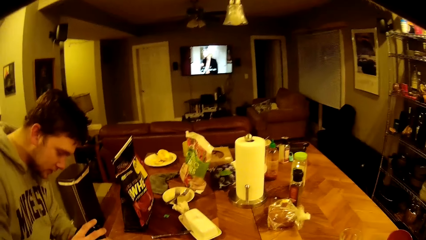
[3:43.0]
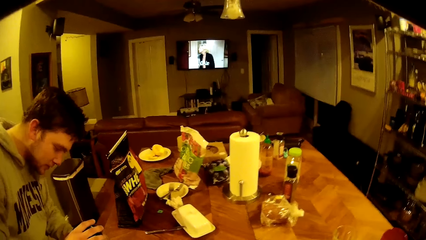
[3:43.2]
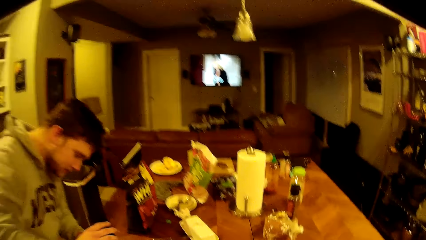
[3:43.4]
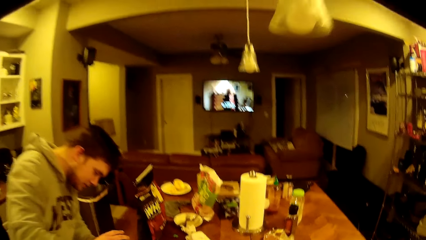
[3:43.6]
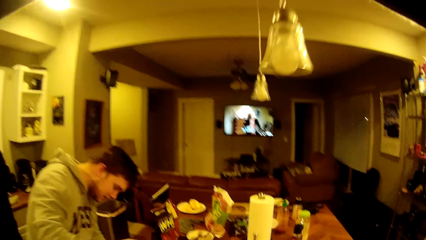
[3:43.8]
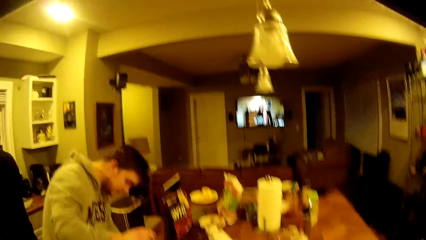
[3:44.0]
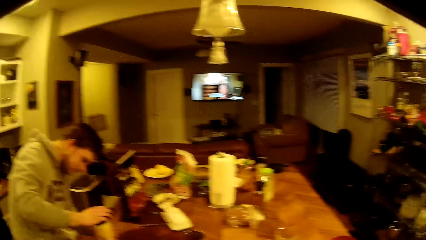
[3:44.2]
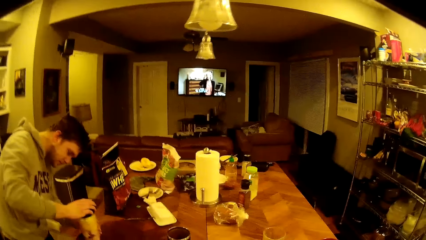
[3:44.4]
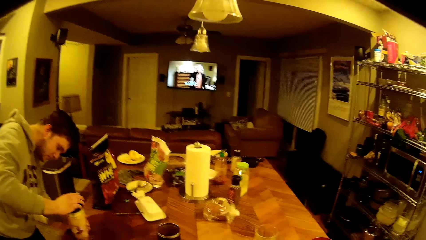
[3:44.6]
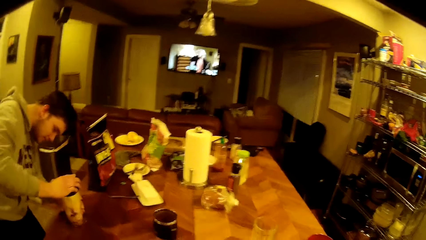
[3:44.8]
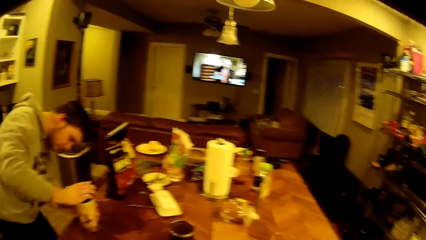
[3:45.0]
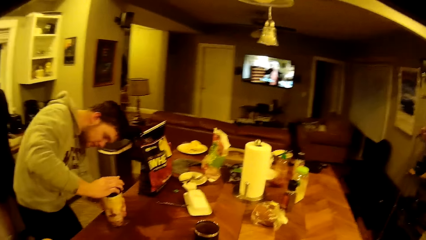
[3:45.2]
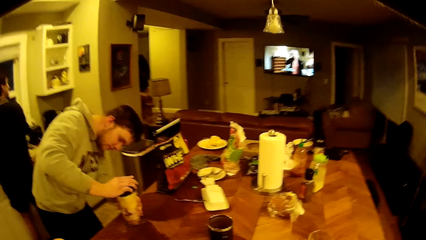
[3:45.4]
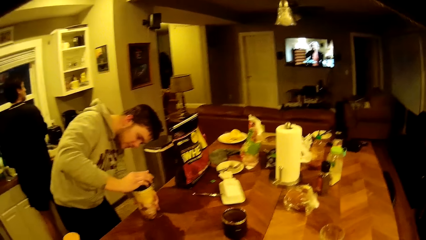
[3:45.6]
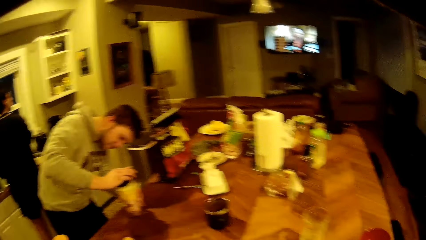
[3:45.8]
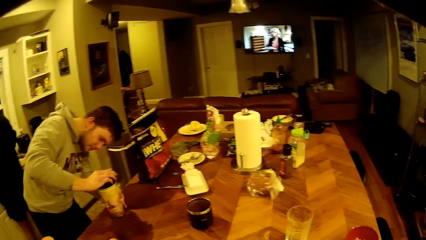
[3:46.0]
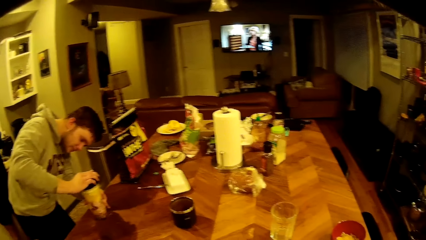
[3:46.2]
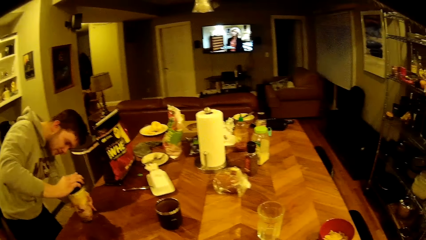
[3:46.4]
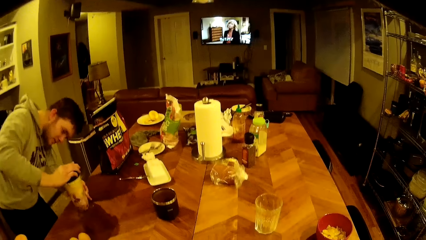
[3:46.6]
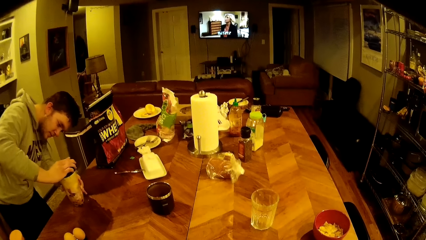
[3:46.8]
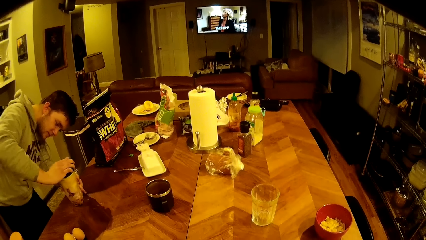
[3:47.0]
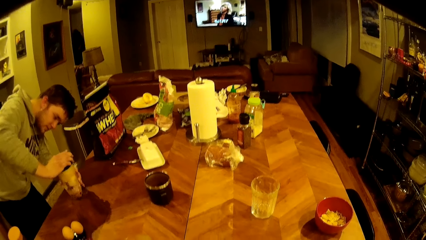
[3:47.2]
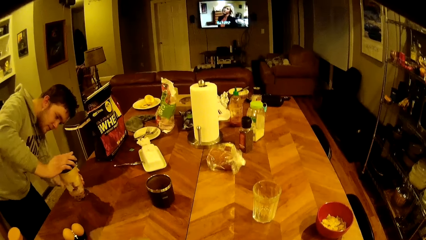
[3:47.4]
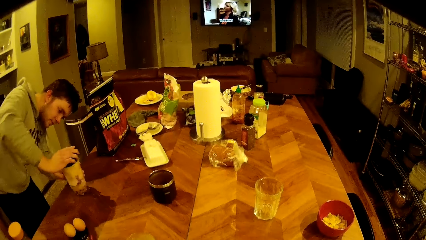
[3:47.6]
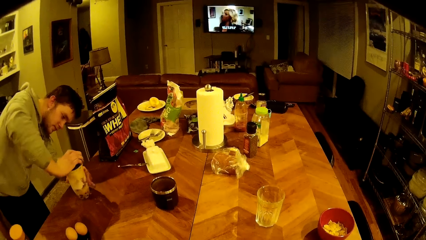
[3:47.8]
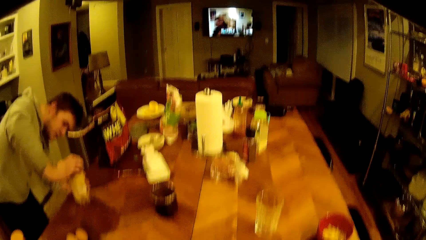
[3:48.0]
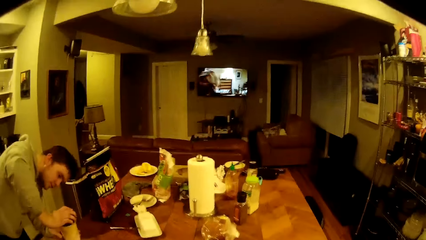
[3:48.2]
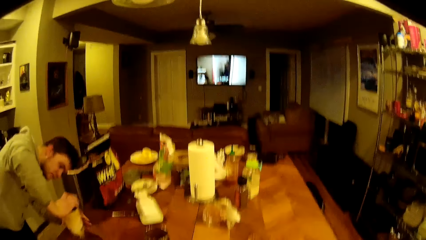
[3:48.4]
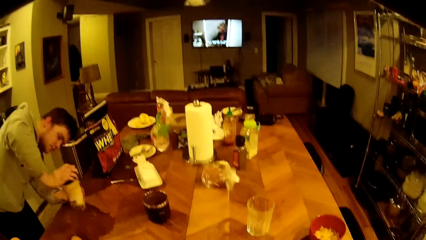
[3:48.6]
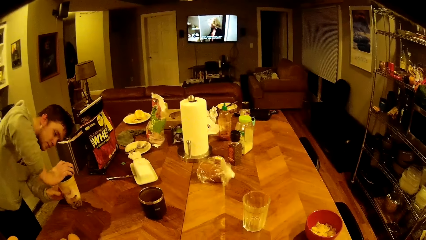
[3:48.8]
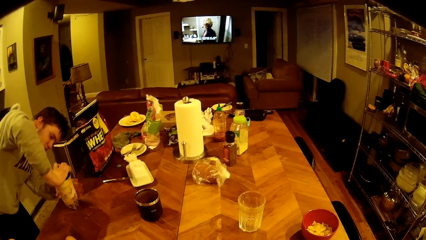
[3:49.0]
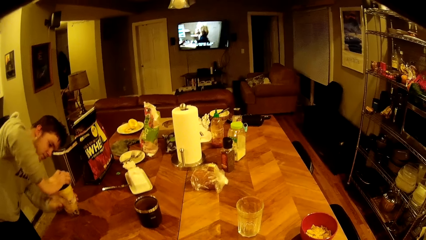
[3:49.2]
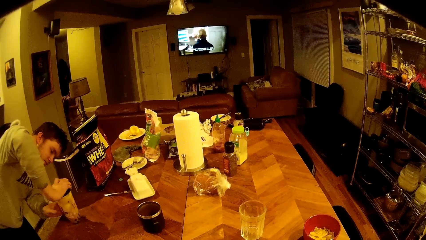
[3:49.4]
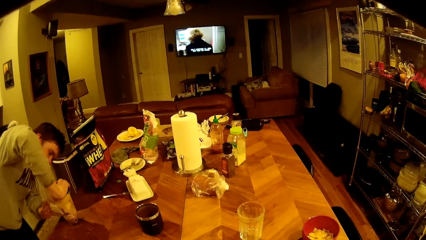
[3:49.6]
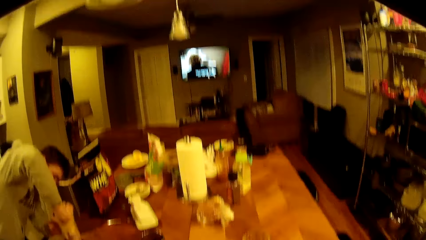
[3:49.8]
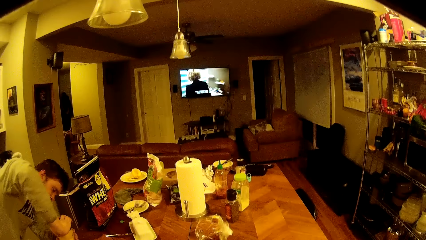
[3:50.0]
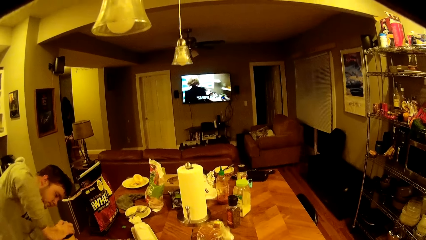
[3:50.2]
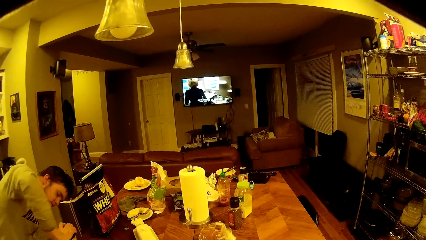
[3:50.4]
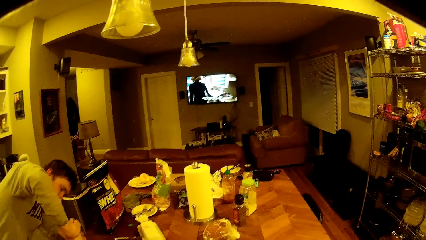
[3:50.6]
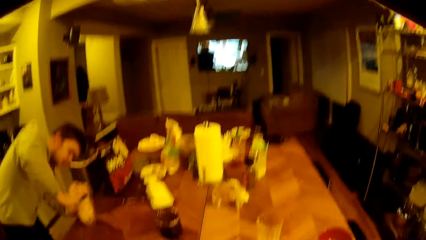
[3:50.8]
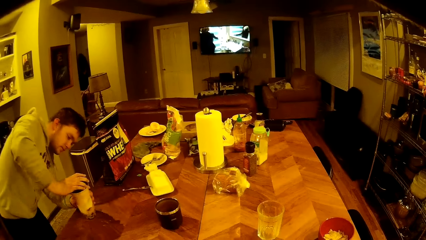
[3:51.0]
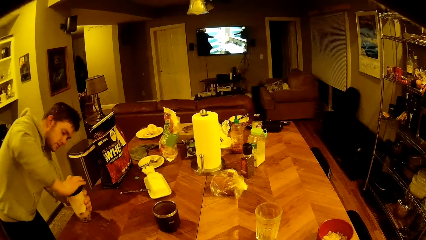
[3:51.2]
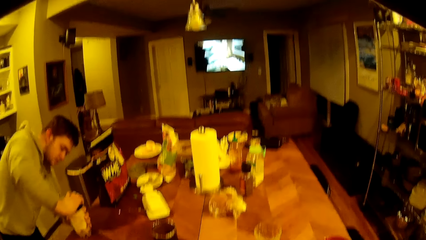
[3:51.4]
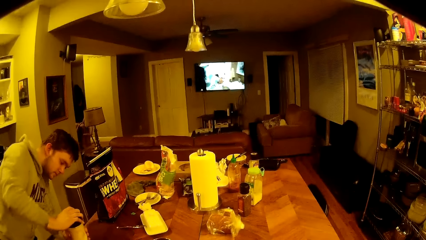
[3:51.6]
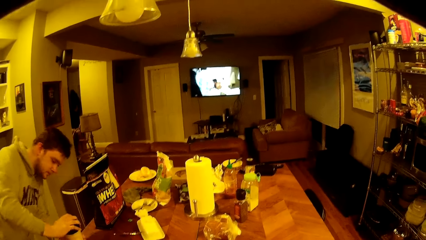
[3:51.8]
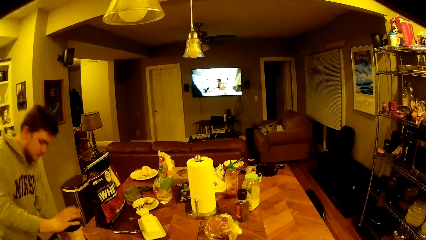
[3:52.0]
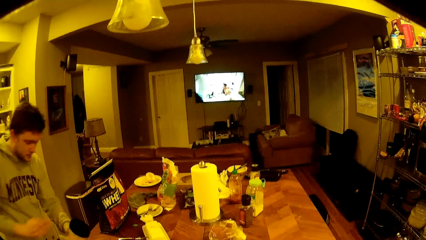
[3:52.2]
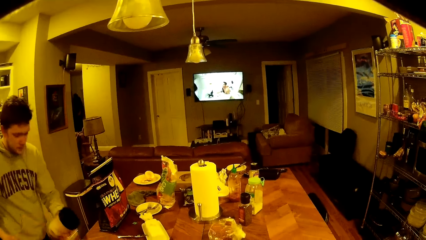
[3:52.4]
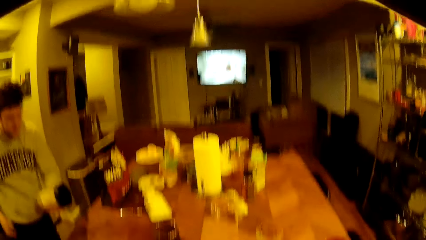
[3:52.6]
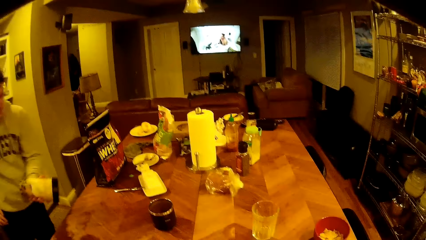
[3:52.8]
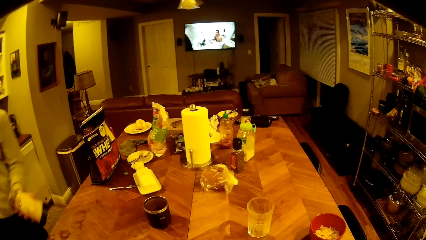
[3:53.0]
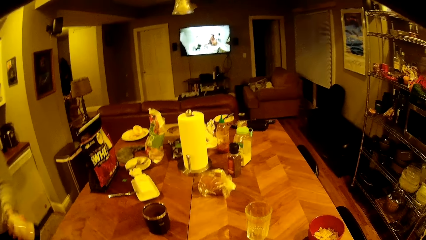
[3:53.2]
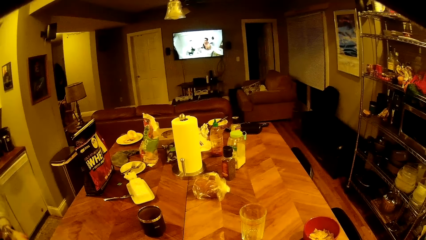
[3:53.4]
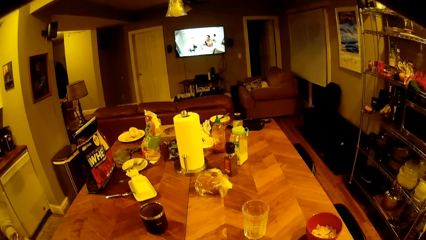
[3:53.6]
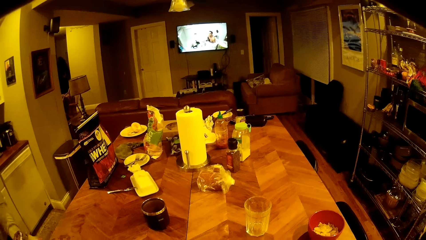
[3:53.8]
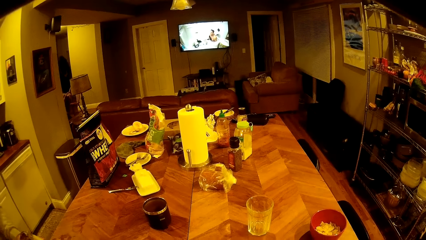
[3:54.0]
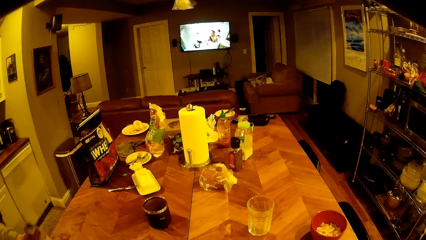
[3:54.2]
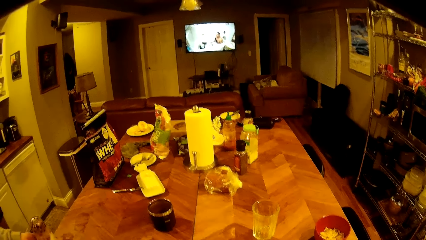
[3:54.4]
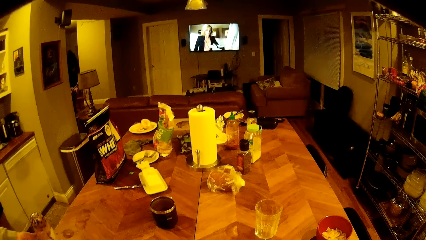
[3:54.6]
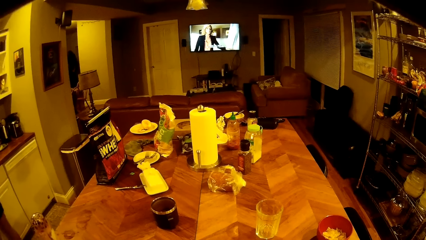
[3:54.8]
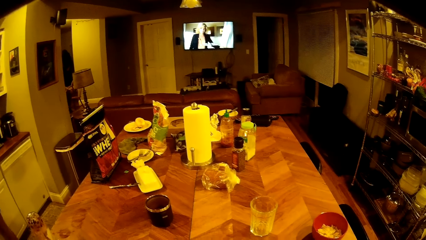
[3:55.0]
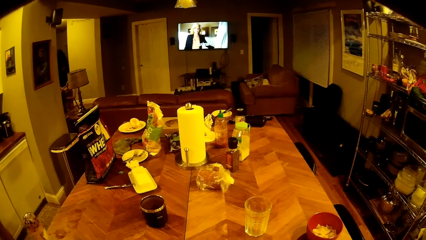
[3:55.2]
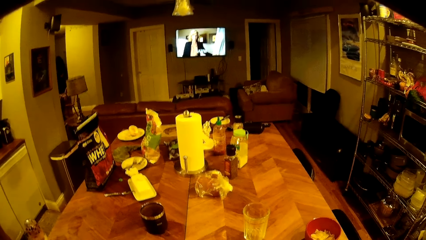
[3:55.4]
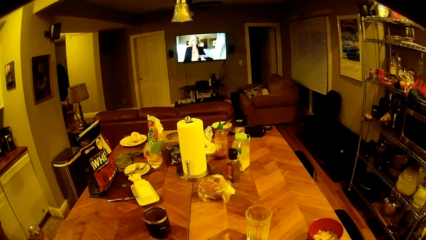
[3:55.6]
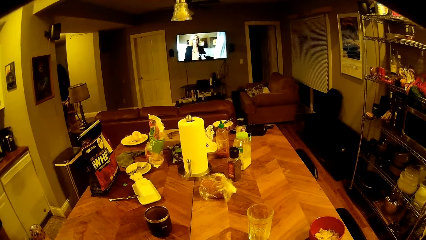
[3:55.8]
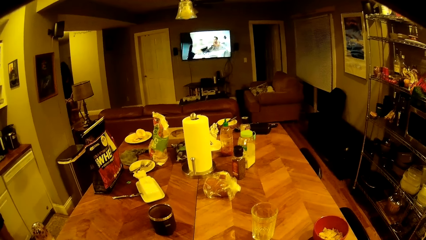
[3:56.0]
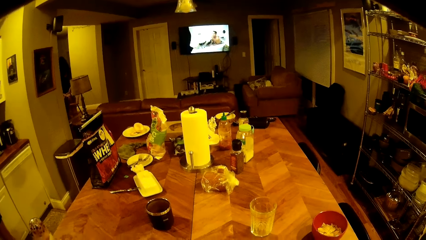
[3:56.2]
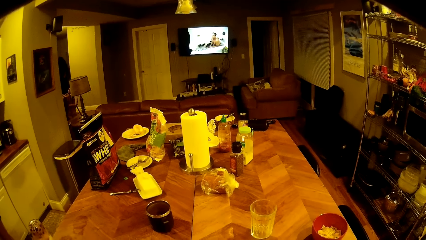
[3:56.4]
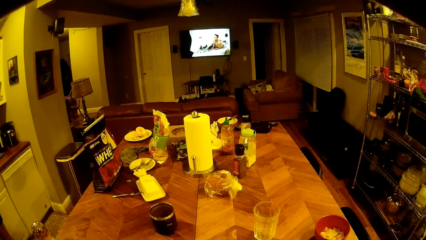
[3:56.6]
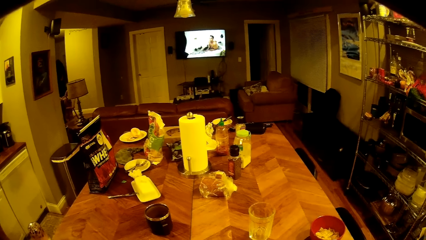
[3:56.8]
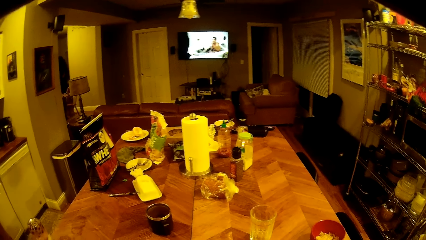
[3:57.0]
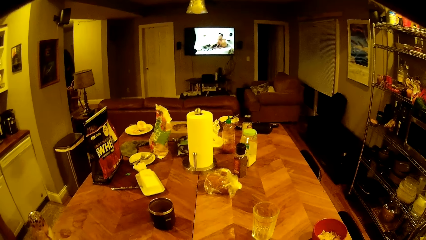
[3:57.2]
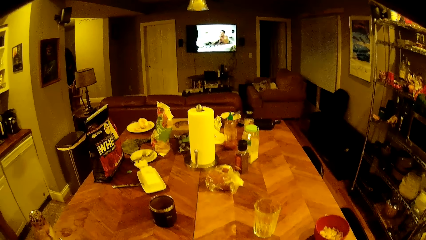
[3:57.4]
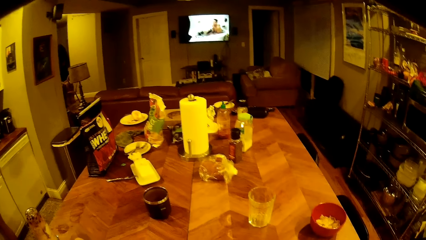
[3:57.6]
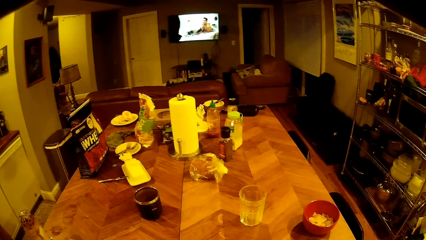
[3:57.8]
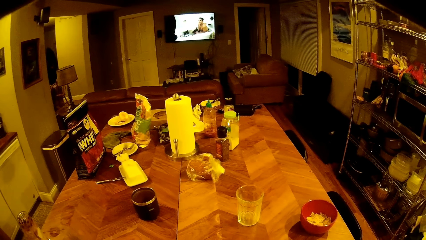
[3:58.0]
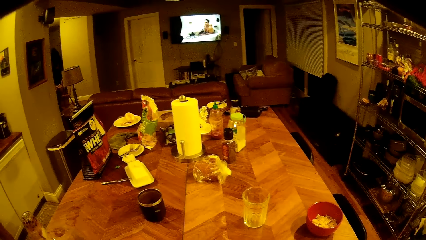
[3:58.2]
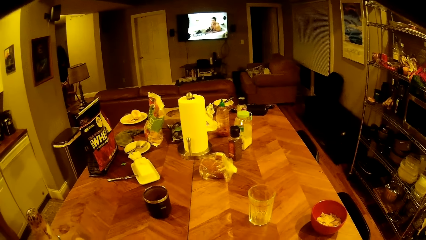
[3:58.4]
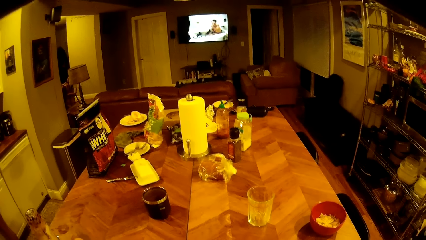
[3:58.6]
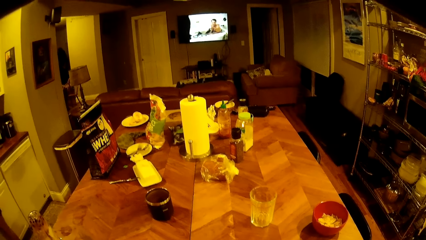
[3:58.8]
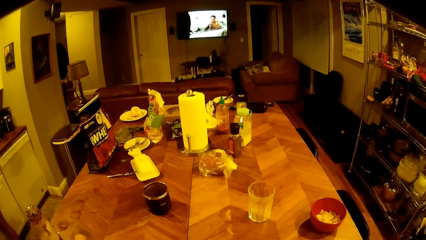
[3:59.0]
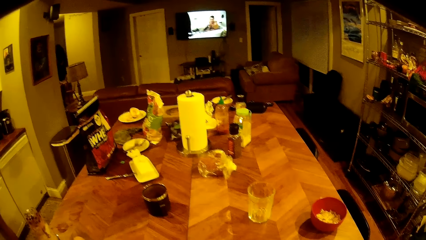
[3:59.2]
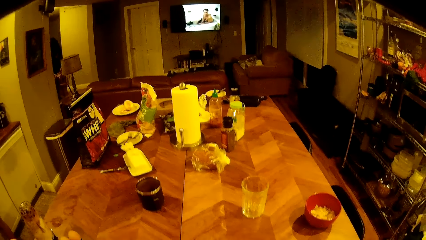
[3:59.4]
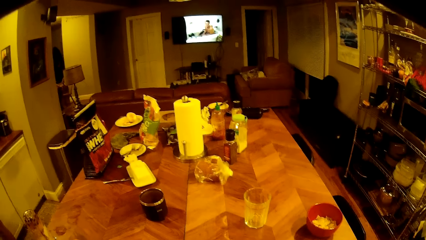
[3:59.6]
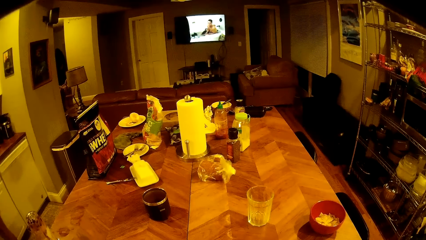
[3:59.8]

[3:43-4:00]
The man covers the cup on the dining table. The camera wearer looks around. They interact with the man. The man picks up the cup on the dining table.
